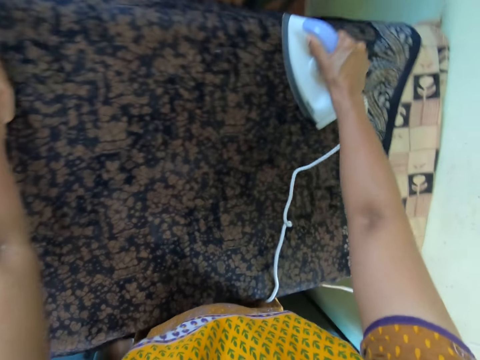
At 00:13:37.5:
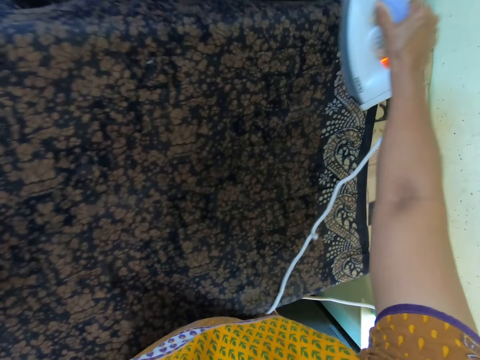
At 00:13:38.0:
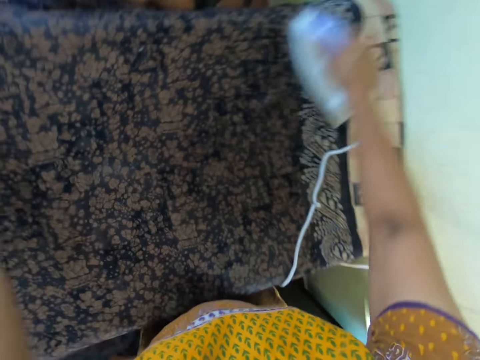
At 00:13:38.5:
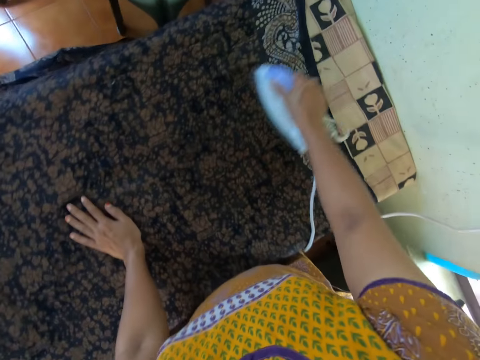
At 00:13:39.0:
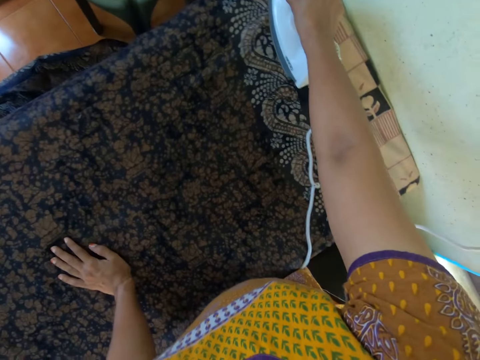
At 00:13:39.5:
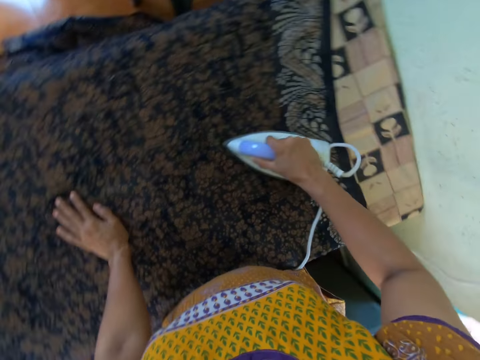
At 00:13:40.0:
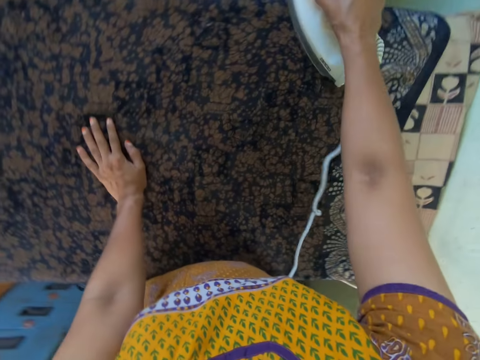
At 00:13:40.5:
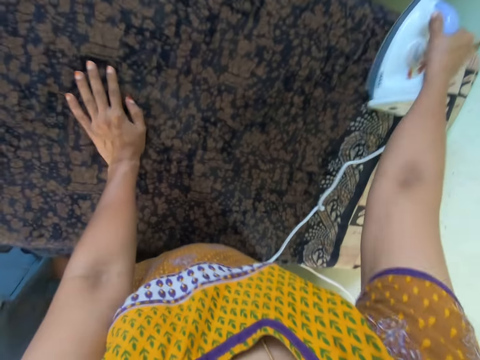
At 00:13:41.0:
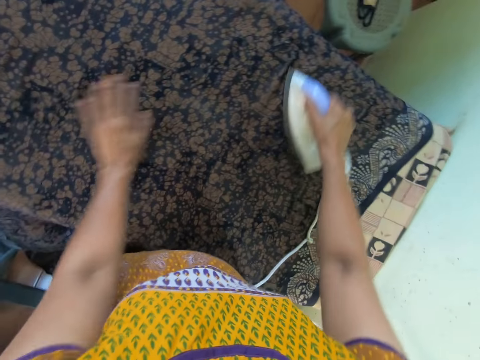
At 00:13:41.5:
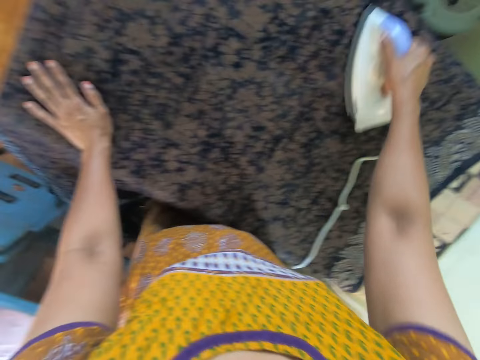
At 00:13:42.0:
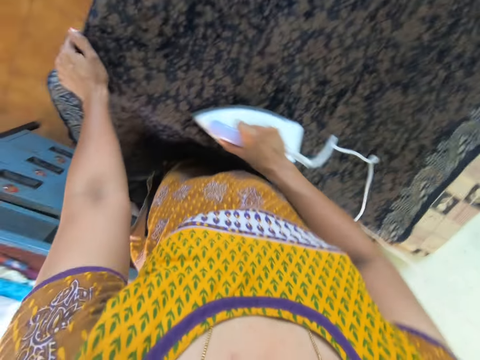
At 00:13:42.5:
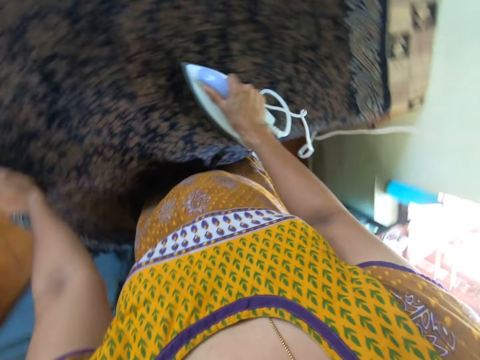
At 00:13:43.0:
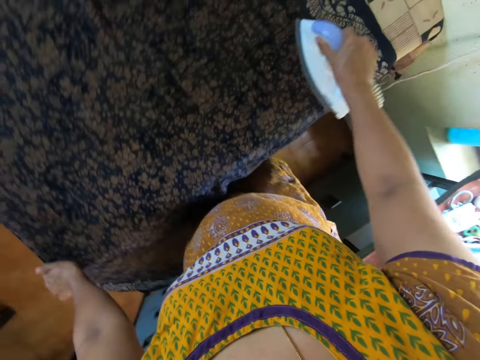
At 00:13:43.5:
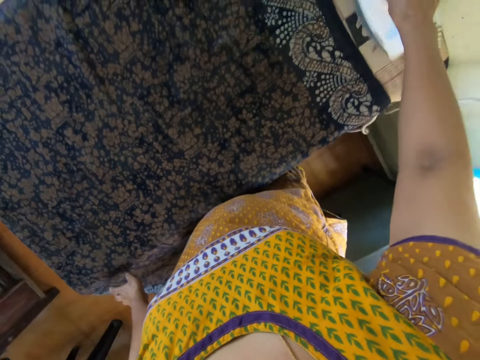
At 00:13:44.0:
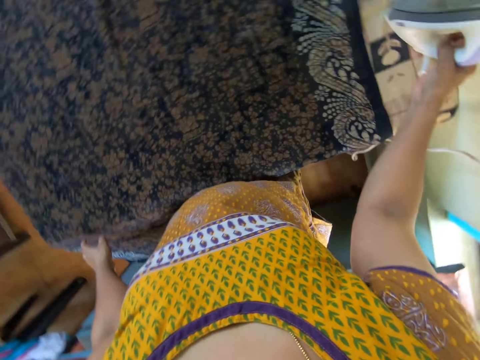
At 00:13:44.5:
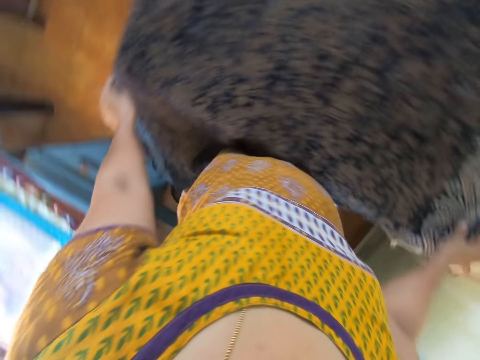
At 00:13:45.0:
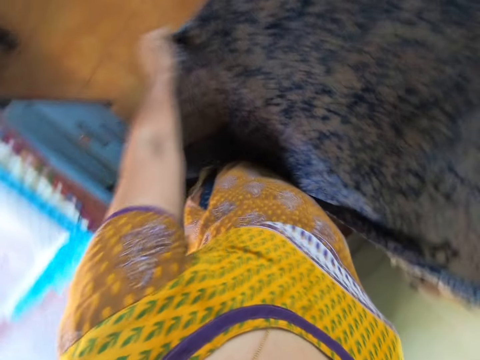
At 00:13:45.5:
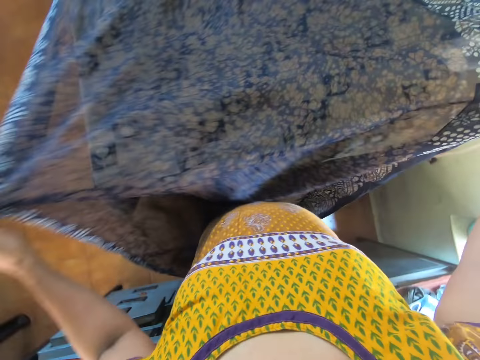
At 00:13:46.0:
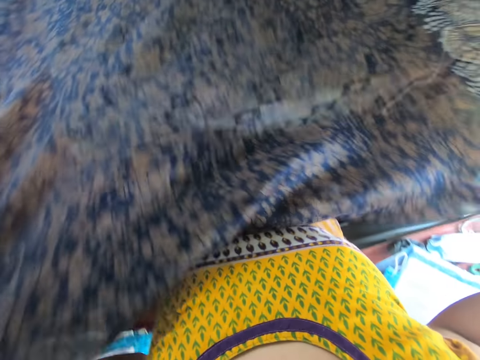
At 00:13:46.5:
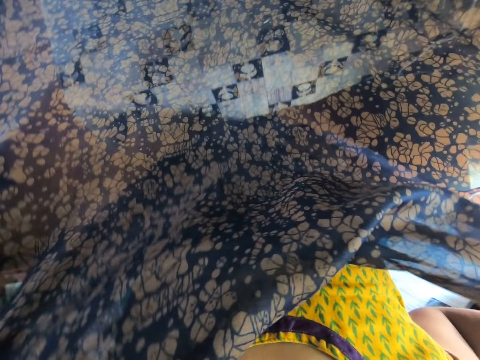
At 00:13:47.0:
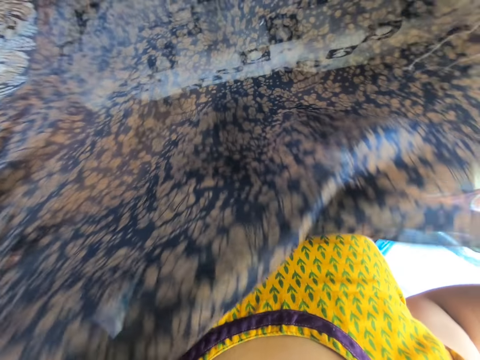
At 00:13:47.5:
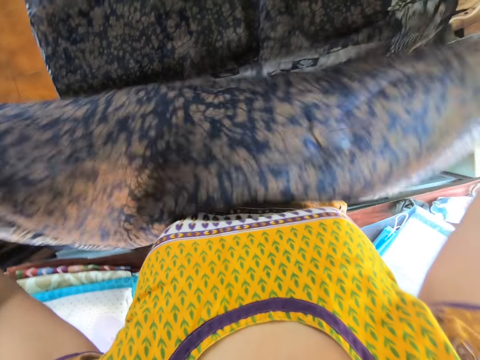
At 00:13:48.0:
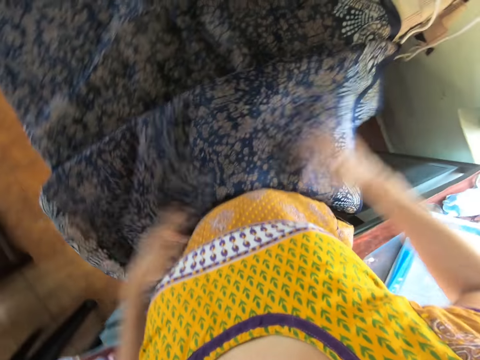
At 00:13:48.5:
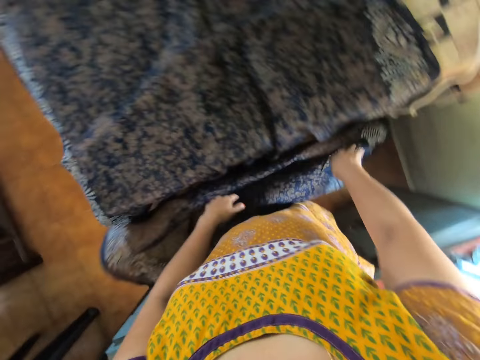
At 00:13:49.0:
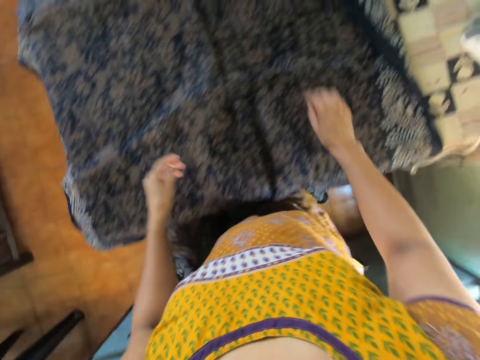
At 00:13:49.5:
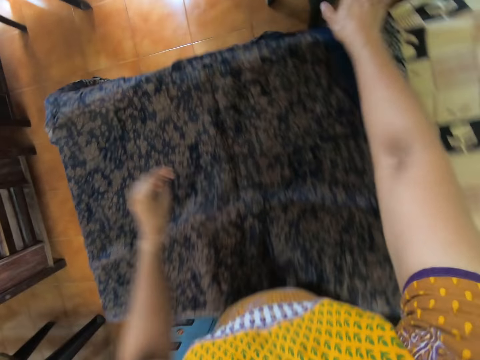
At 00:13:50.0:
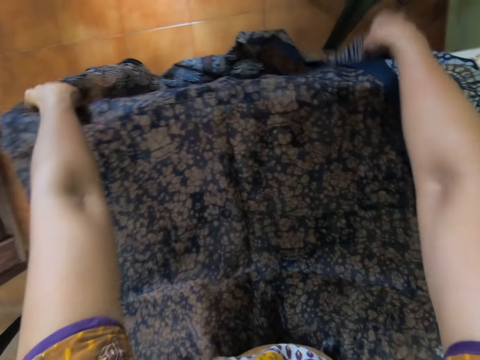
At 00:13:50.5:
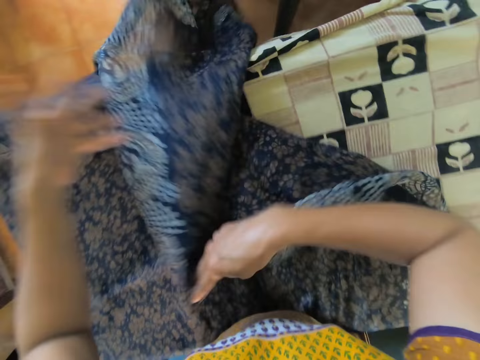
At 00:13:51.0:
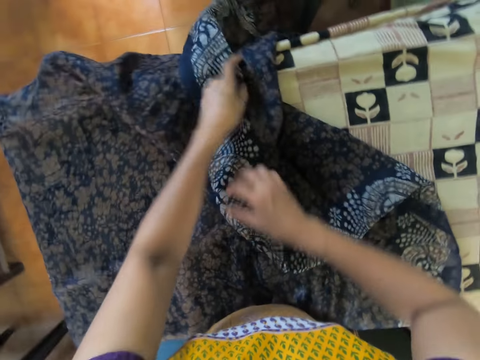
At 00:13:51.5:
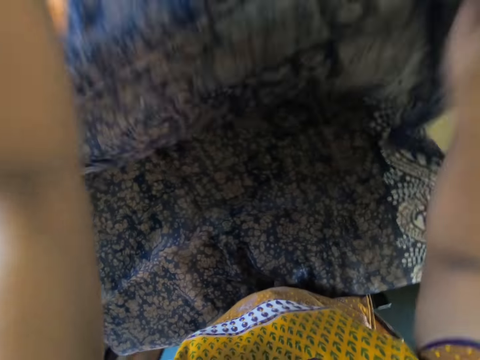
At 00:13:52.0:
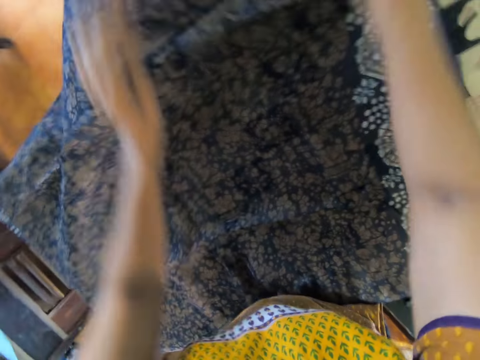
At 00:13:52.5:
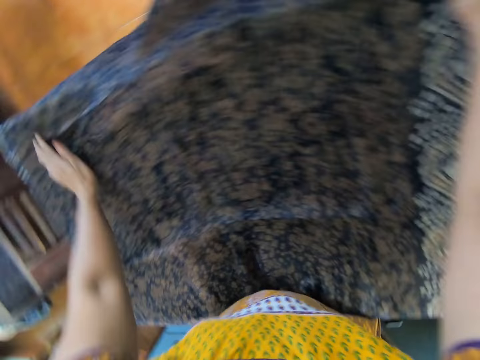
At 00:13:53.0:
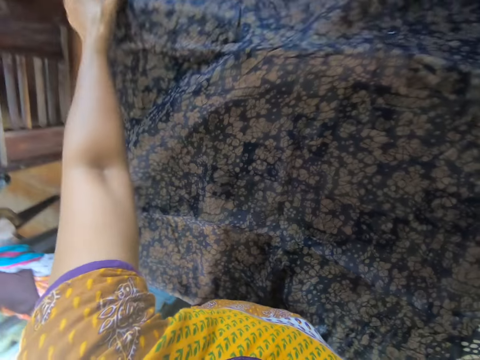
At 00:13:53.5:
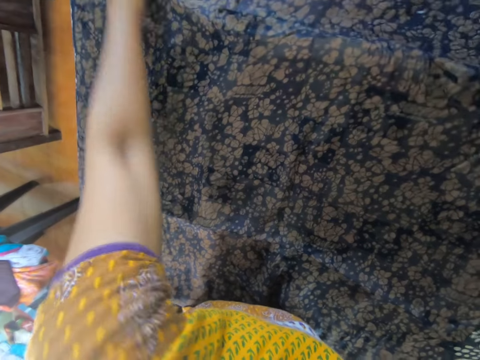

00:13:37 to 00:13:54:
The camera wearer places her left hand on the cloth on the table. She removes her left hand from the cloth on the table. She places her left hand on the cloth on the table. She moves her left hand on the cloth on the table. She removes her left hand from the cloth on the table. She removes the iron from the cloth on the table with her right hand. She places the iron on the iron table with her right hand. She picks the cloth from the table with both hands. She adjusts the cloth. She drops the cloth on the floor with both hands. She adjusts the cloth on the table with both hands.

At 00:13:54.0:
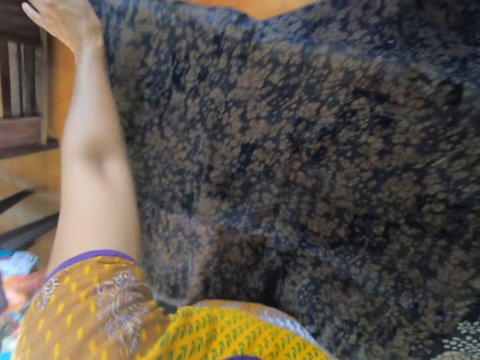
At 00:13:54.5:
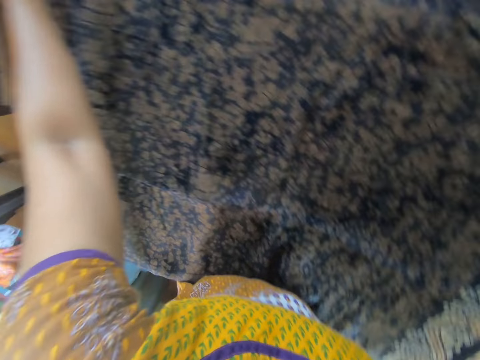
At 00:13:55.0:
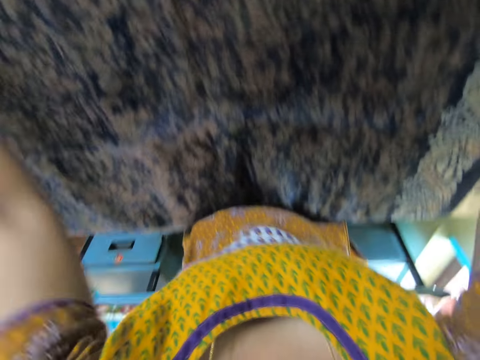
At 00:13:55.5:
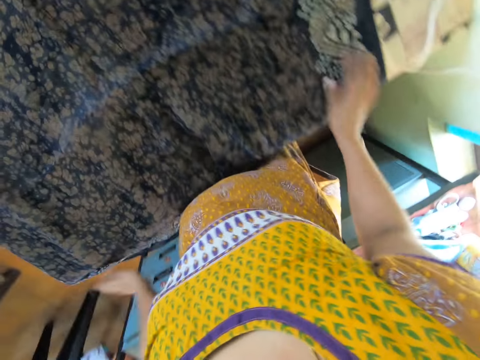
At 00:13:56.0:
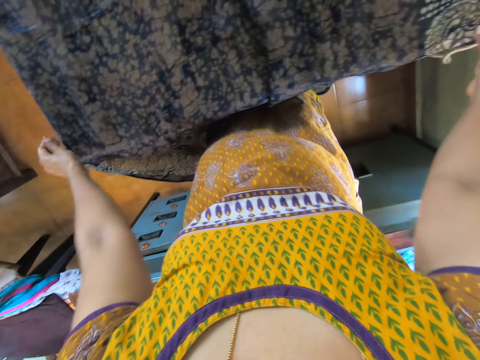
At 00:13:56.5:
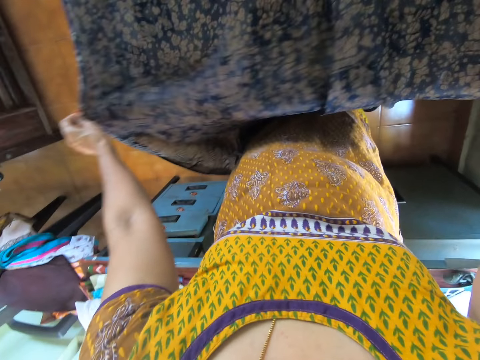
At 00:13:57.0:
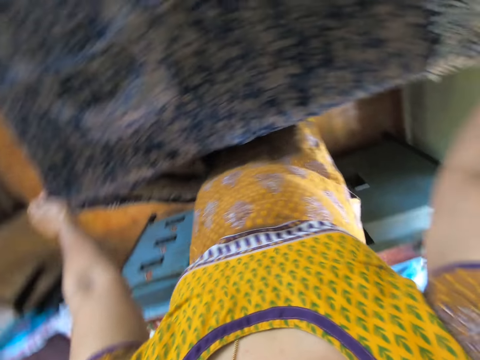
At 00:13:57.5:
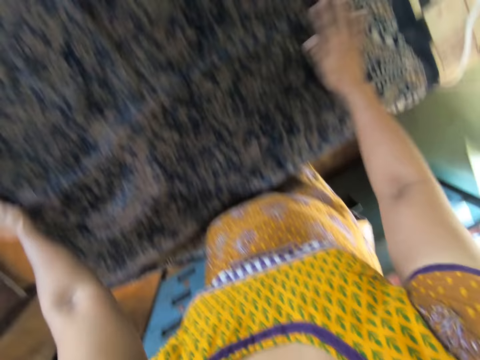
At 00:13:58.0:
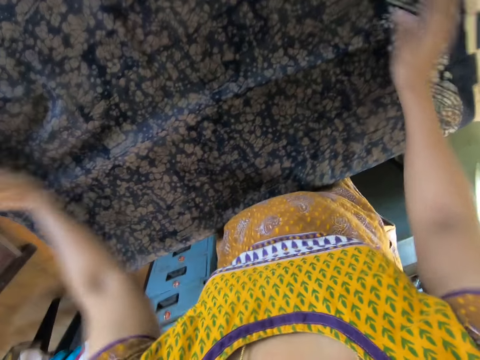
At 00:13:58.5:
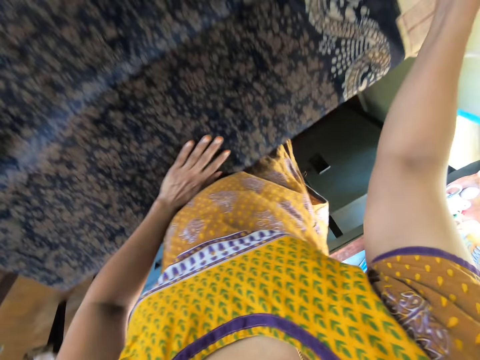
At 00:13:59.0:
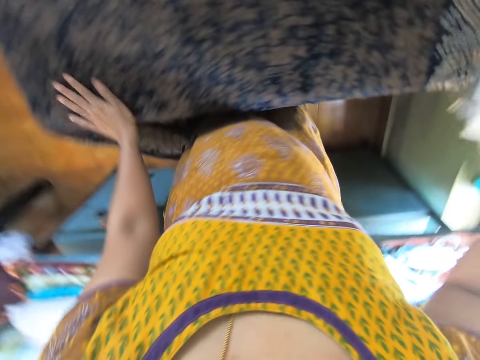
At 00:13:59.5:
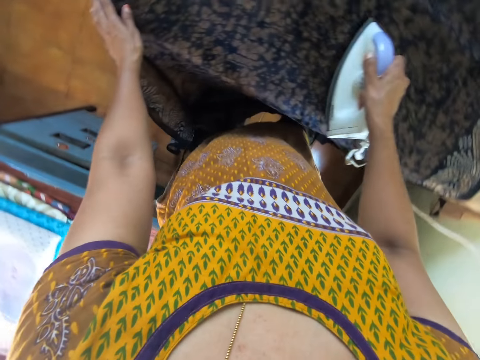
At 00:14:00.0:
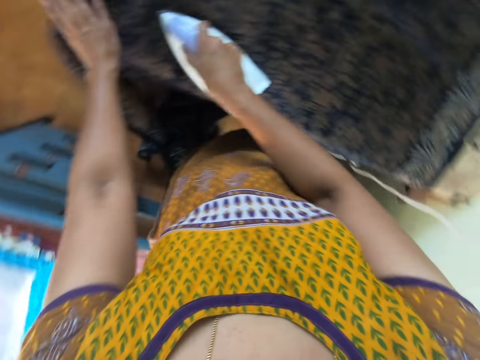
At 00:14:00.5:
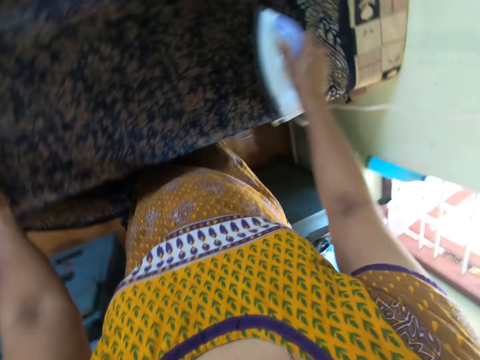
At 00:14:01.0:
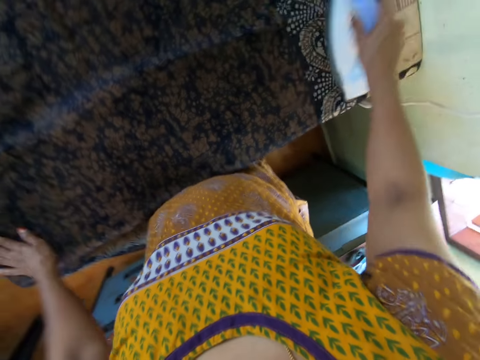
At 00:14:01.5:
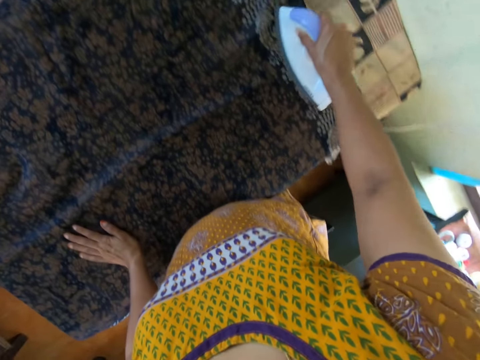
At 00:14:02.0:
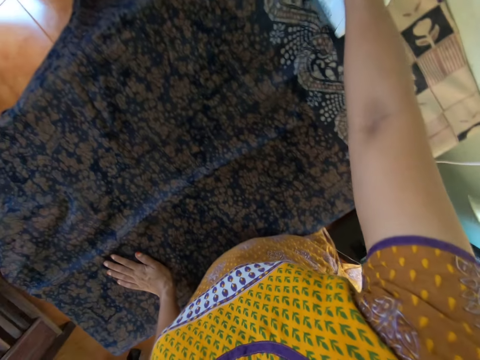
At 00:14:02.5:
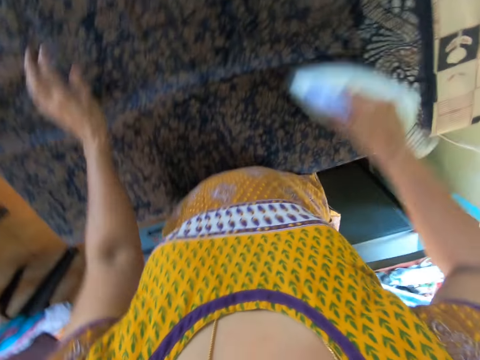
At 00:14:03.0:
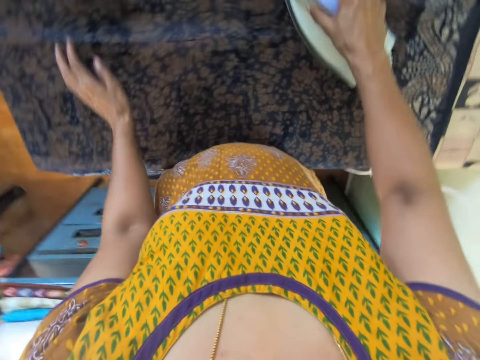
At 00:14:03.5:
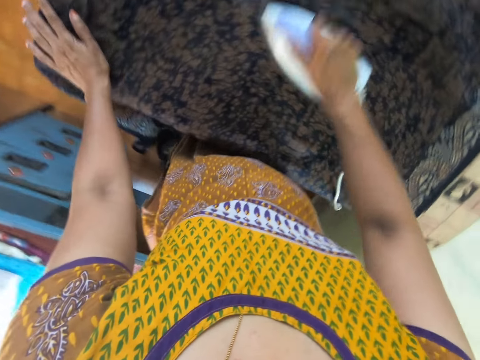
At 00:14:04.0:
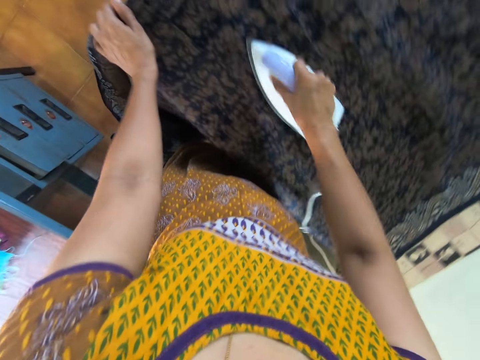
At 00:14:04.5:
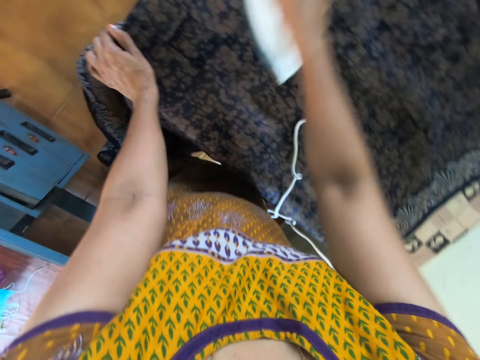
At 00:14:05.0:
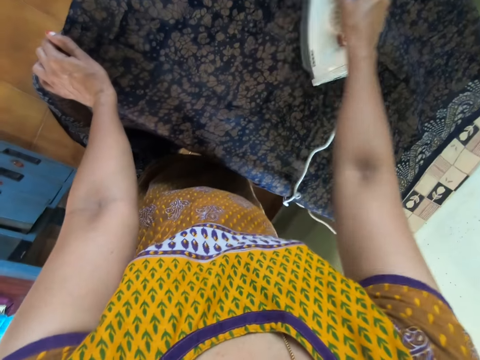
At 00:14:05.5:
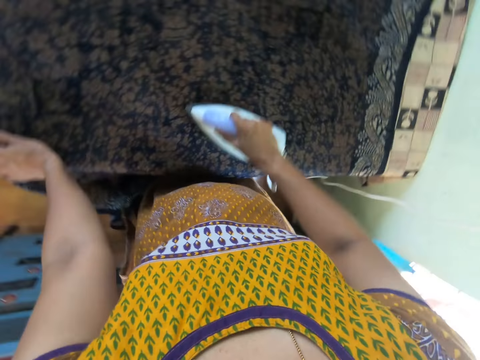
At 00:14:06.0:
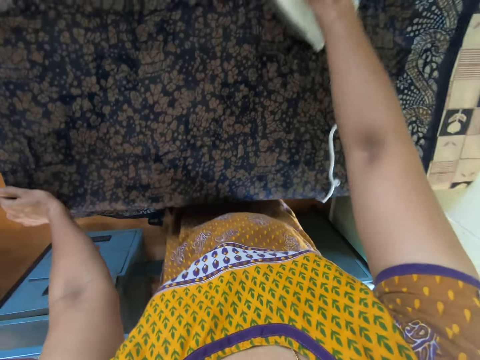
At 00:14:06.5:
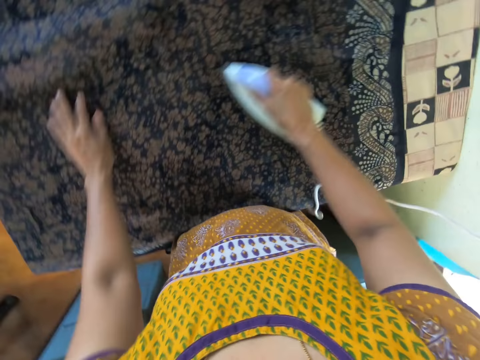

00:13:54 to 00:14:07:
The camera wearer picks up the iron box. She irons the cloth on the table with the iron in her right hand.
